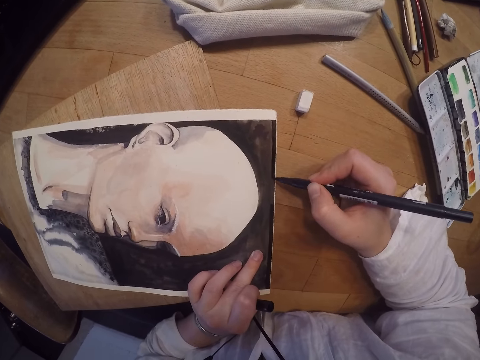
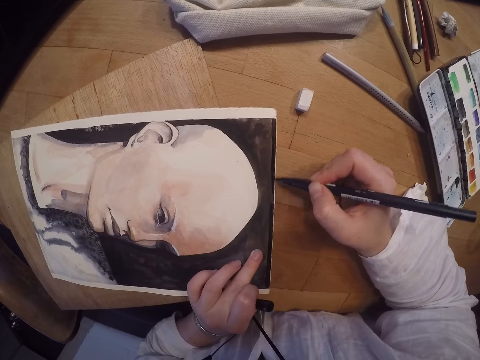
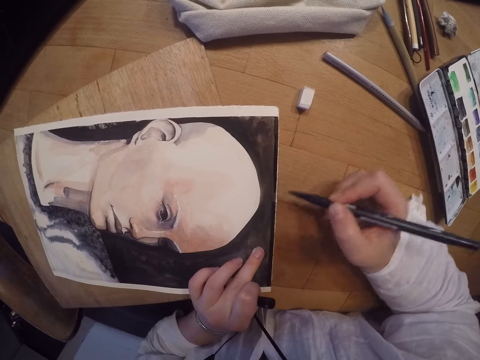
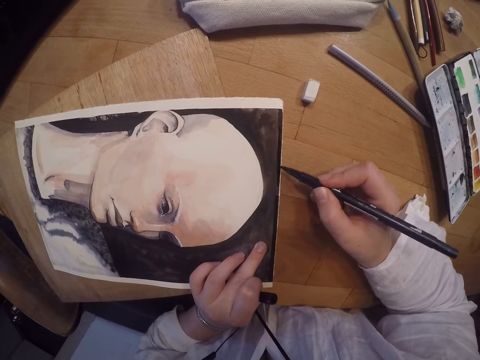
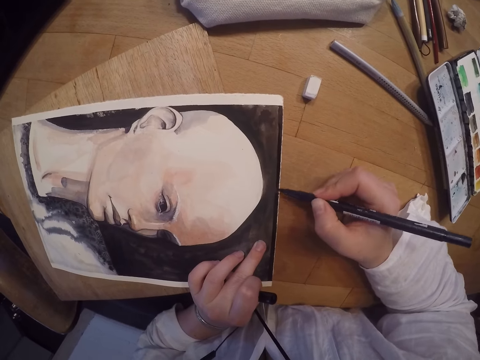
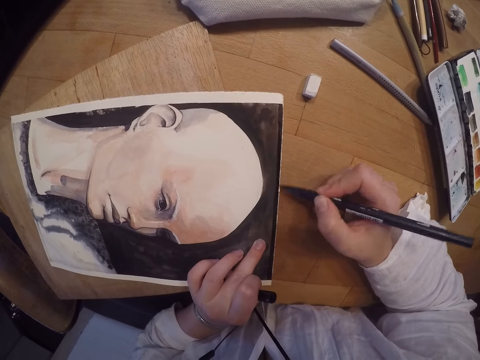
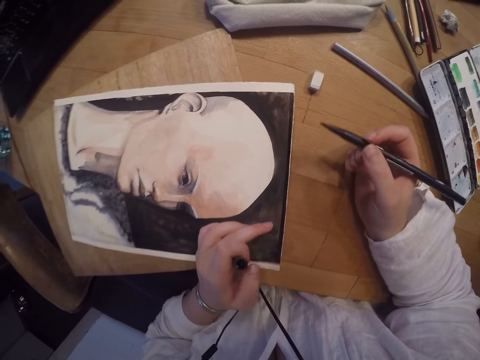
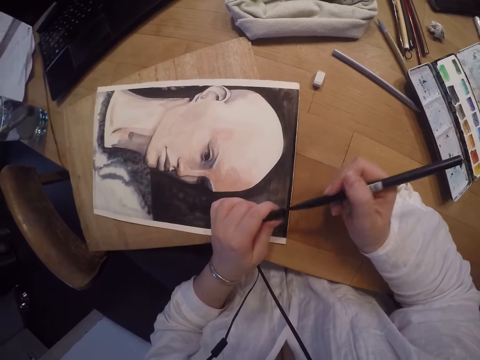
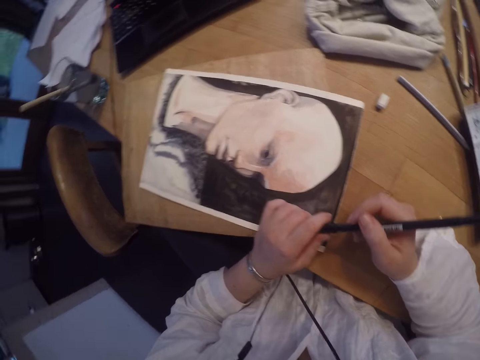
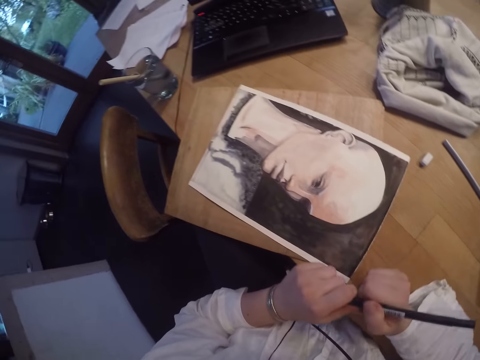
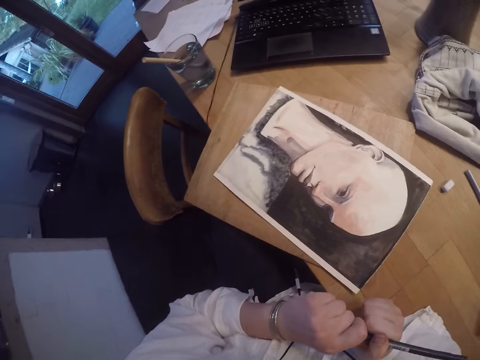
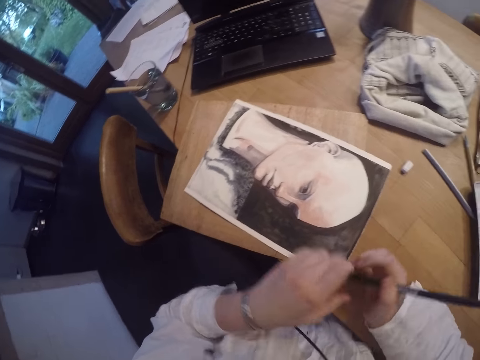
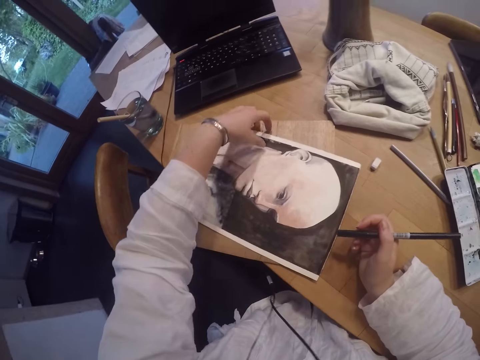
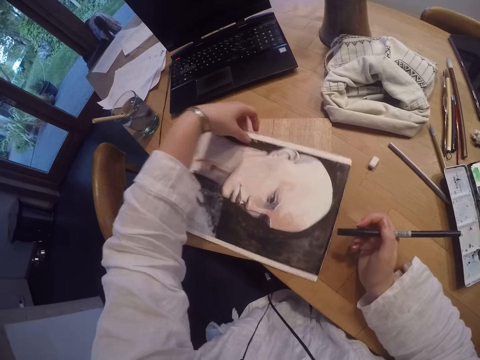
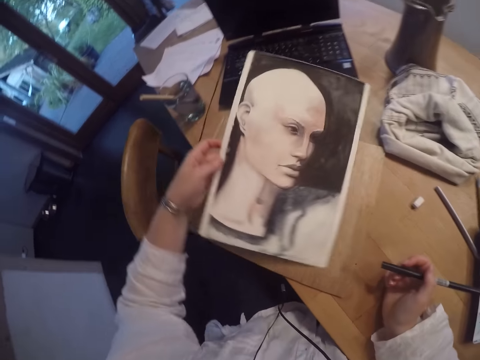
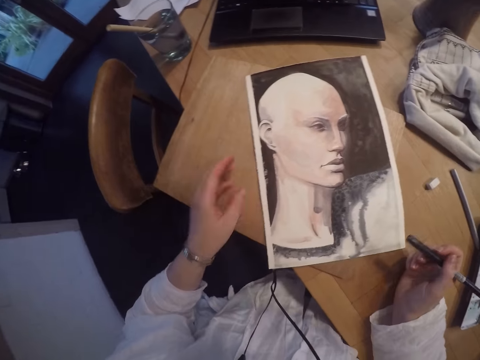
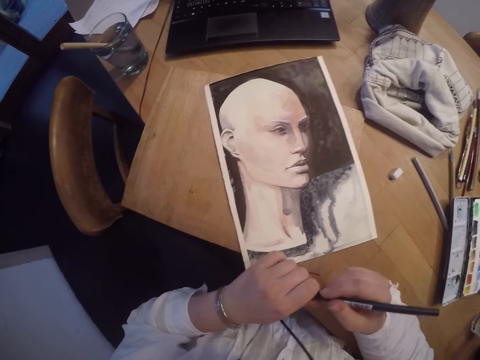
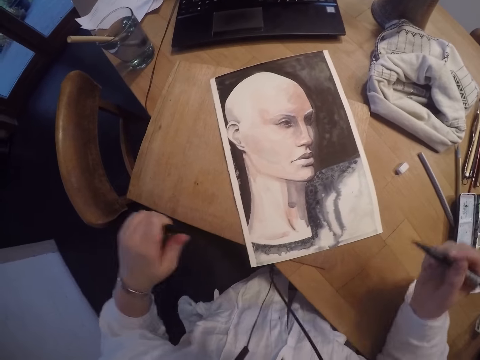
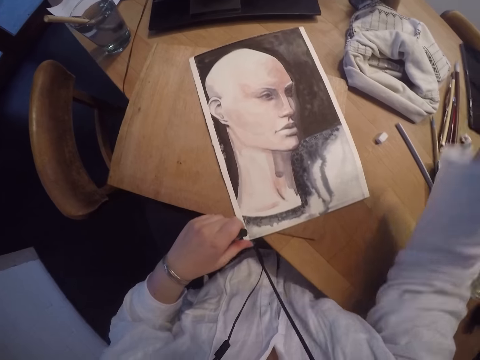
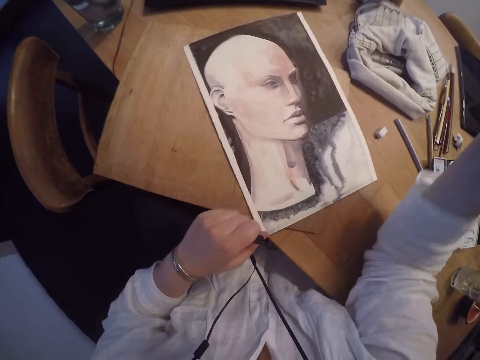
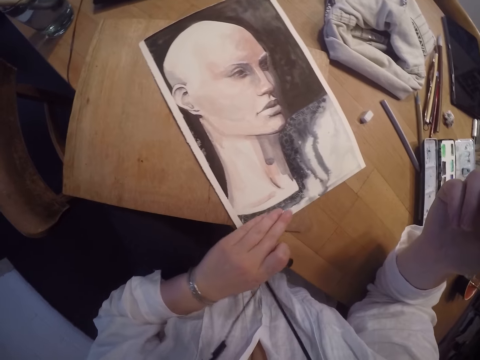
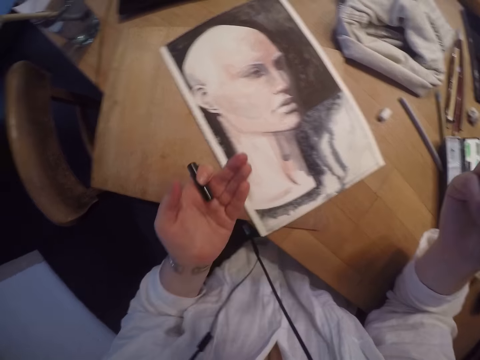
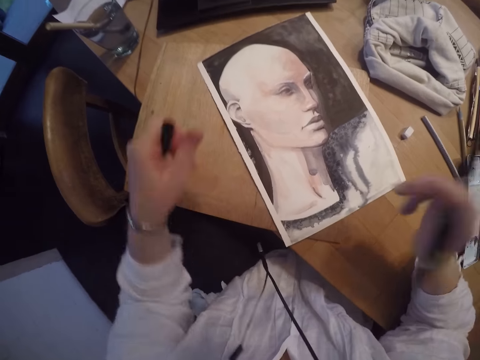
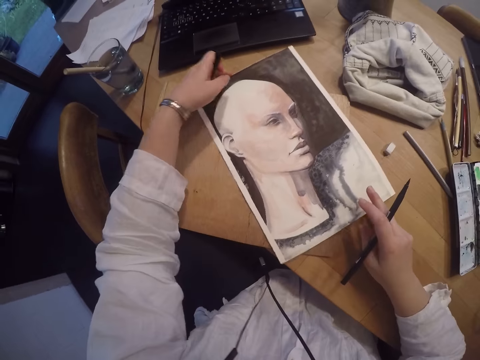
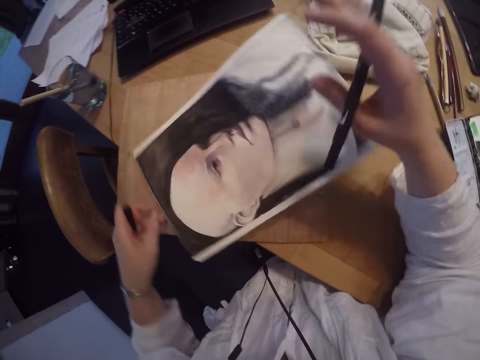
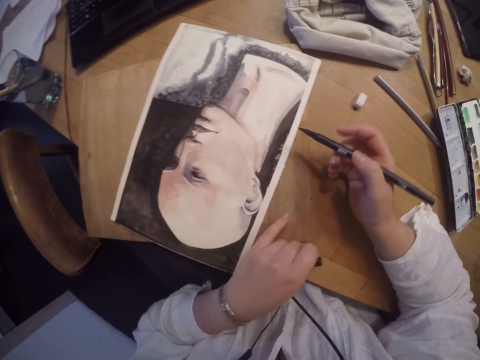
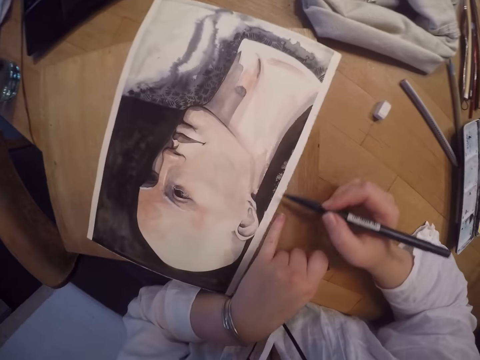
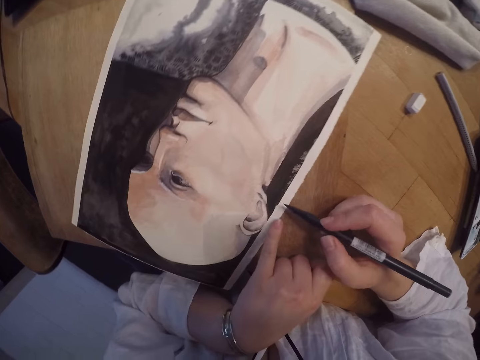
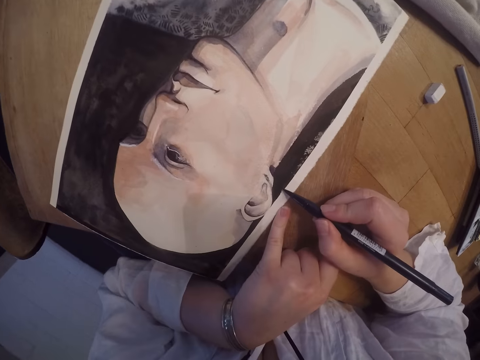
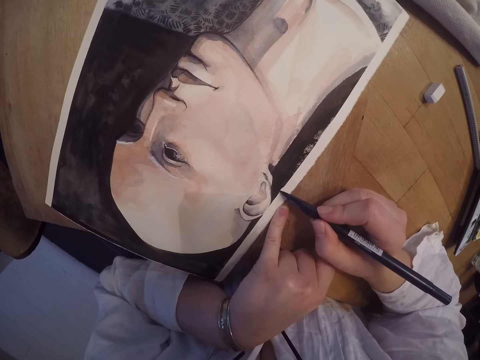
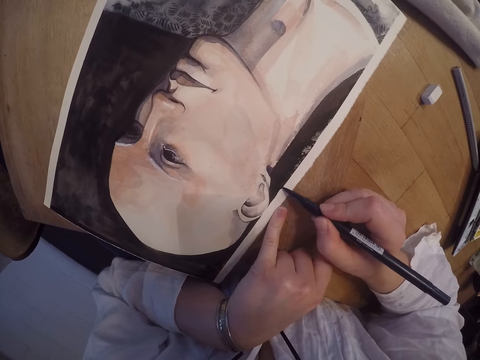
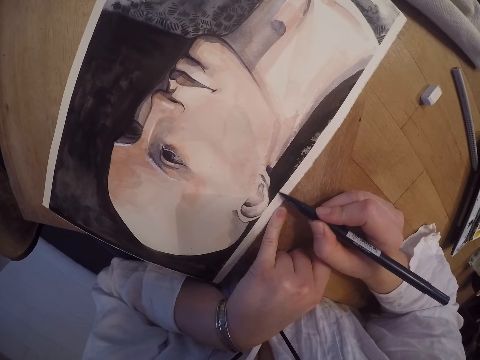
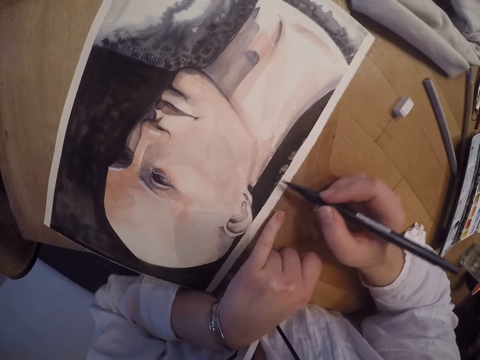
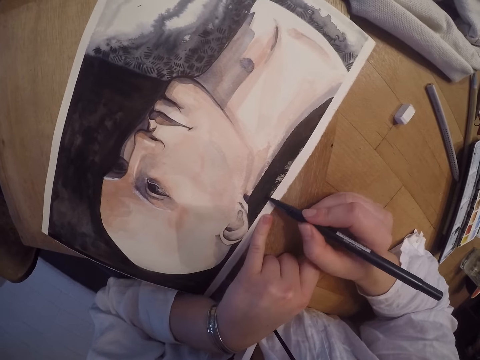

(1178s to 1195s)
The camera wearer closes the mark pen with a lid. They turn around the wall art painting. They open the mark pen. They hold the mark pen lid. They lift up the arm. They touch the art painting. They check the painting. They look at the finger. They turn around the wall art painting. They shade the edge of the art painting.

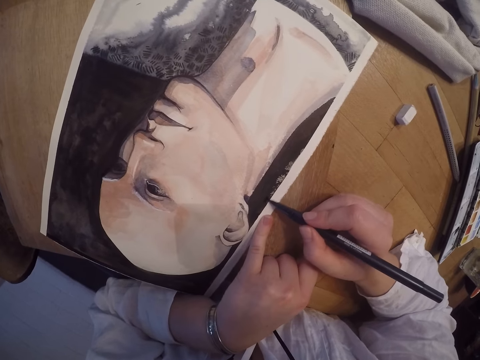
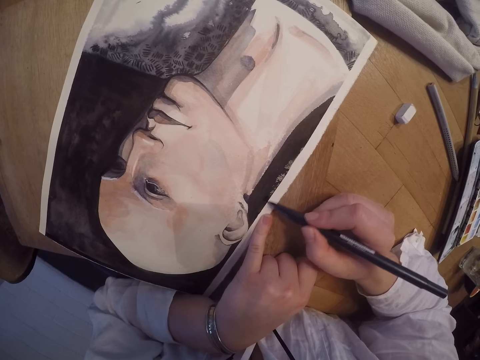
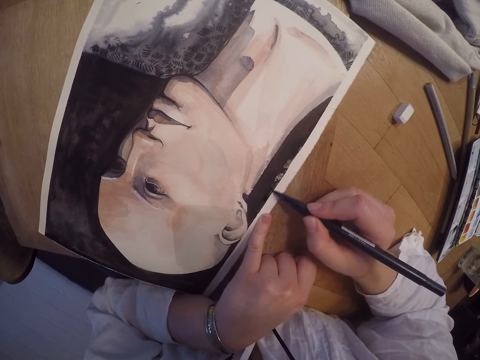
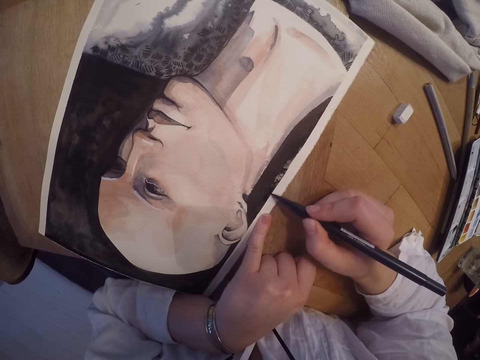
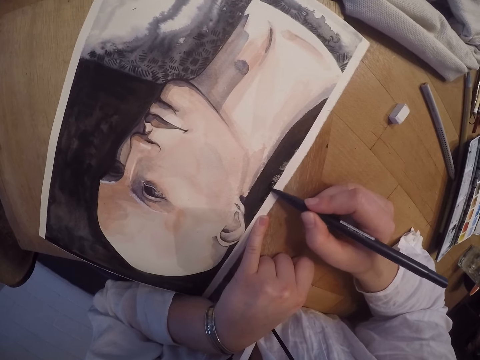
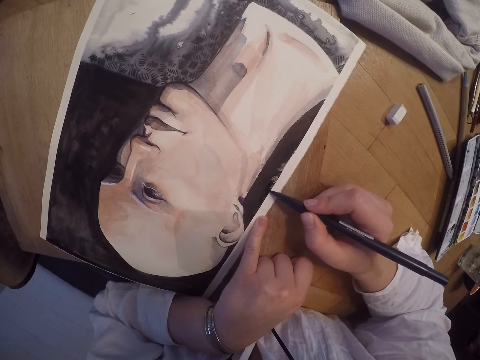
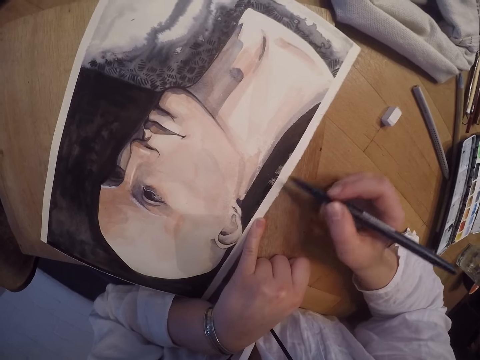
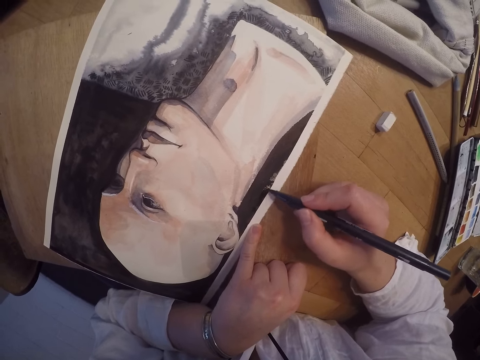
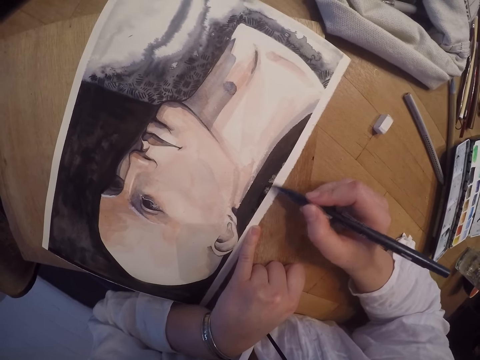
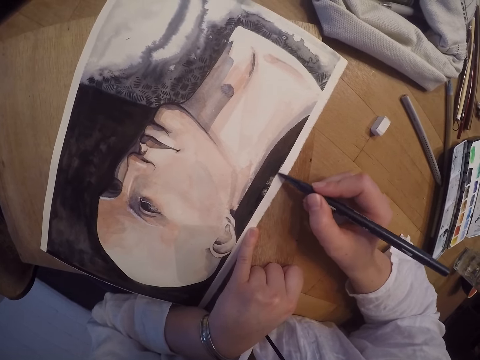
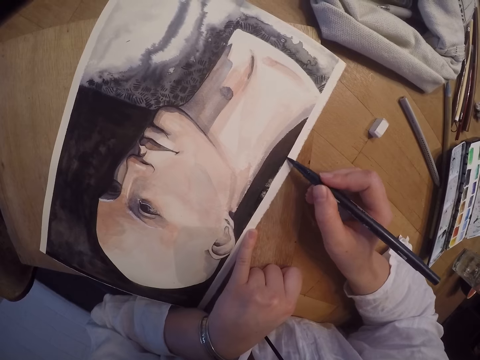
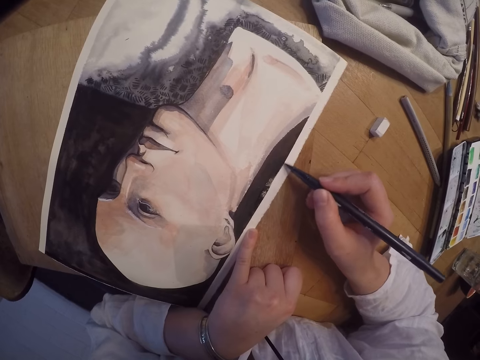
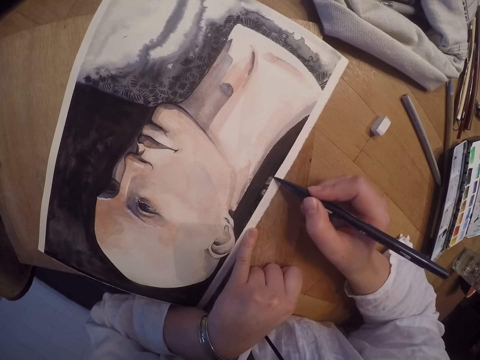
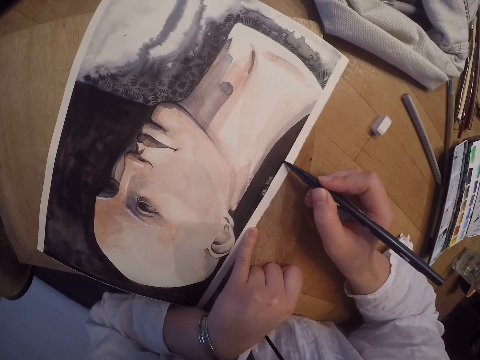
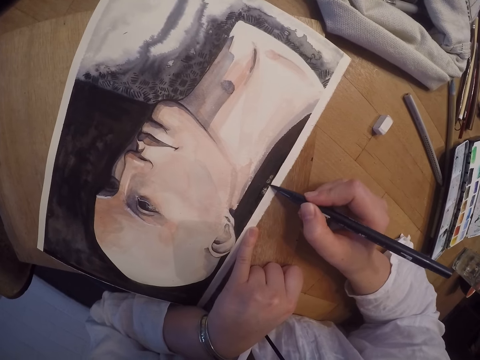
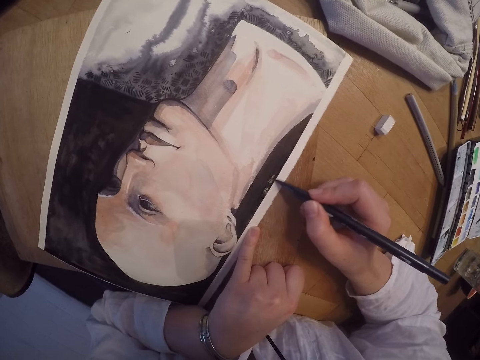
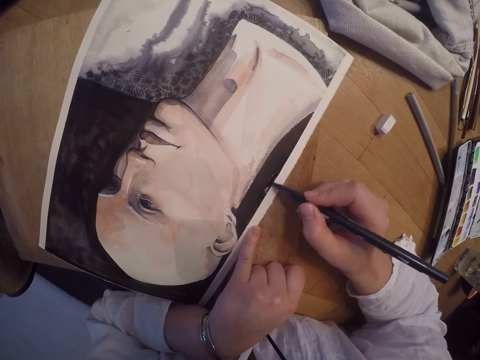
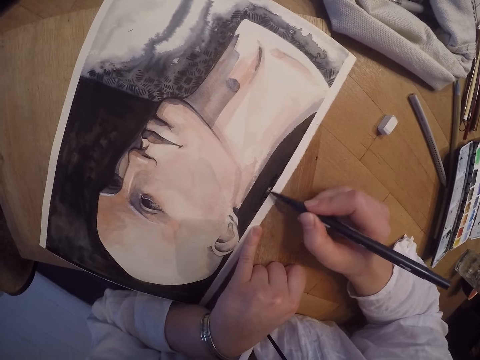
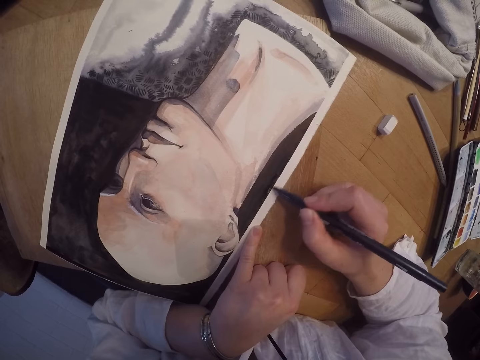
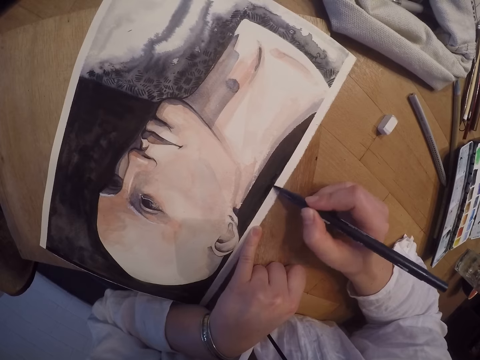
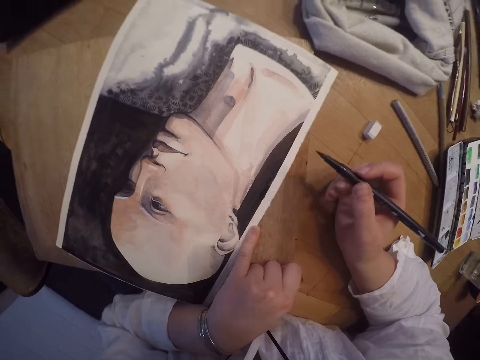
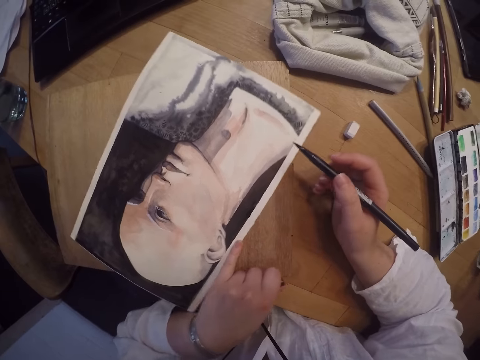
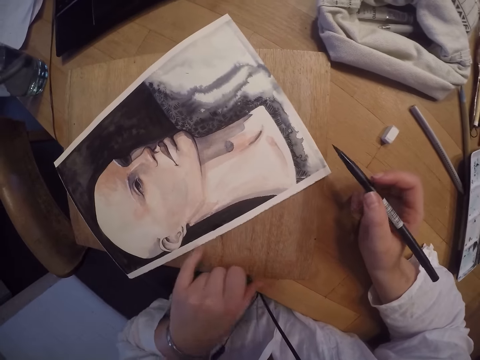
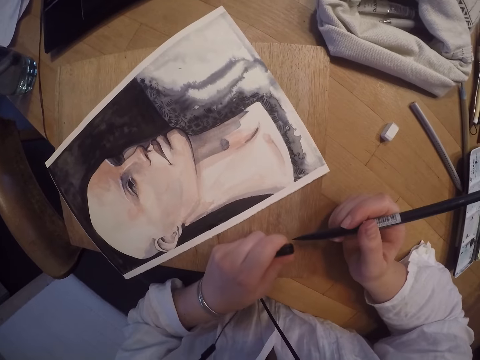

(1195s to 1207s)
The camera wearer turns around the wall art painting.
